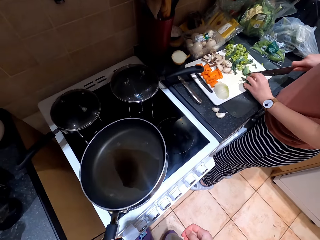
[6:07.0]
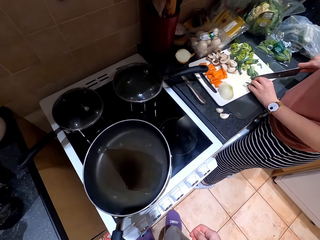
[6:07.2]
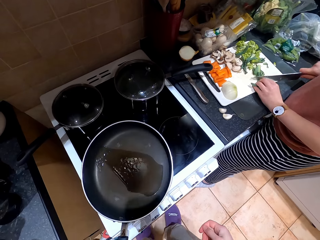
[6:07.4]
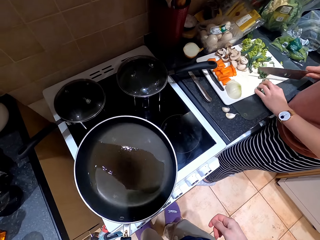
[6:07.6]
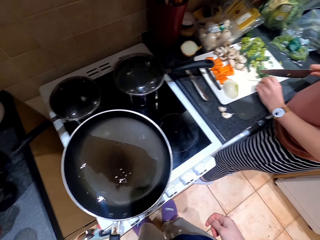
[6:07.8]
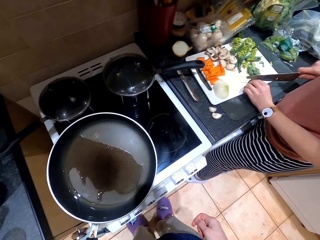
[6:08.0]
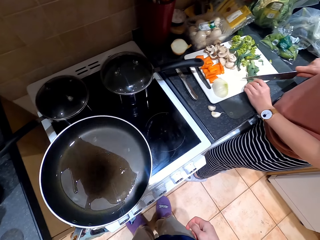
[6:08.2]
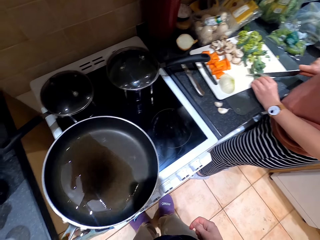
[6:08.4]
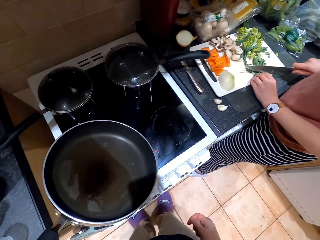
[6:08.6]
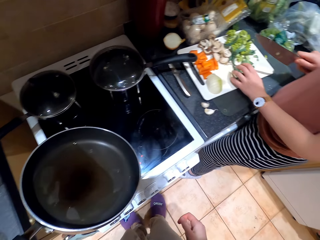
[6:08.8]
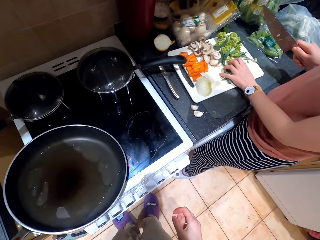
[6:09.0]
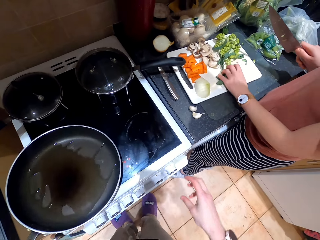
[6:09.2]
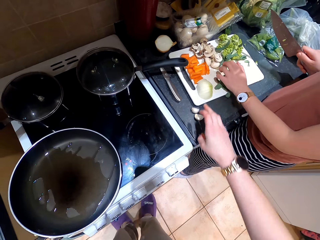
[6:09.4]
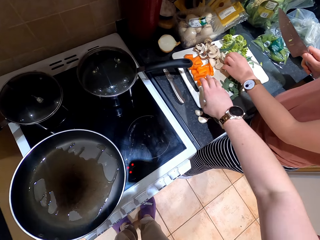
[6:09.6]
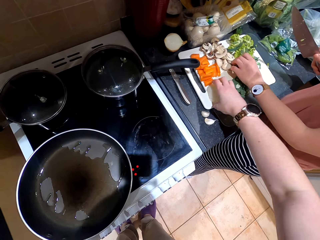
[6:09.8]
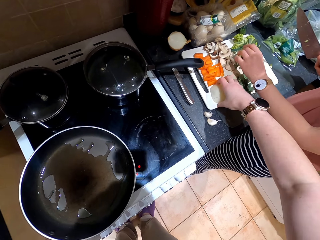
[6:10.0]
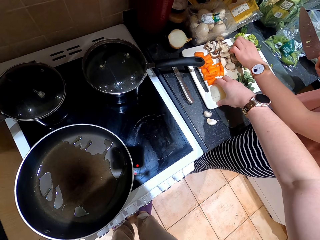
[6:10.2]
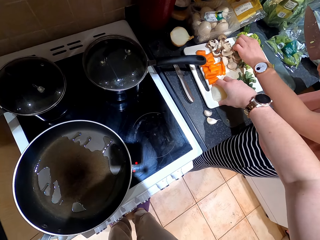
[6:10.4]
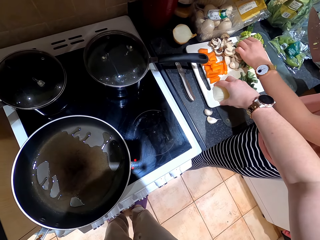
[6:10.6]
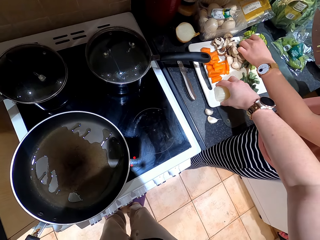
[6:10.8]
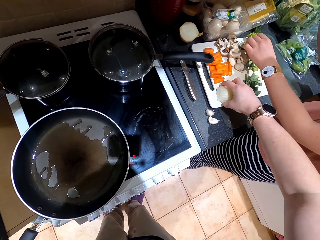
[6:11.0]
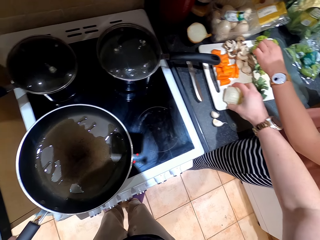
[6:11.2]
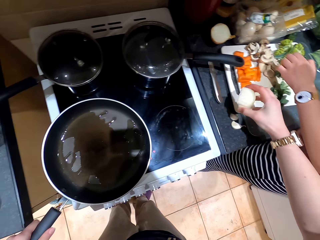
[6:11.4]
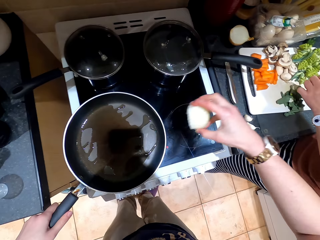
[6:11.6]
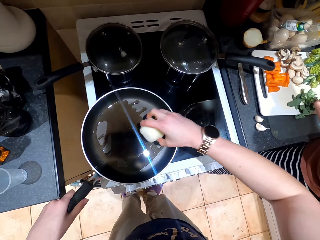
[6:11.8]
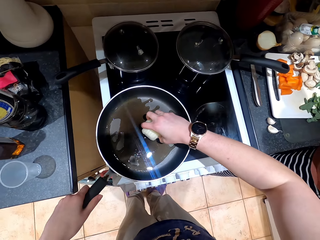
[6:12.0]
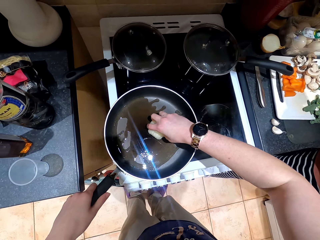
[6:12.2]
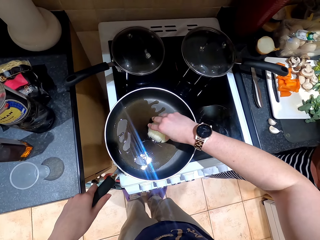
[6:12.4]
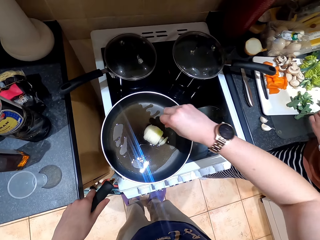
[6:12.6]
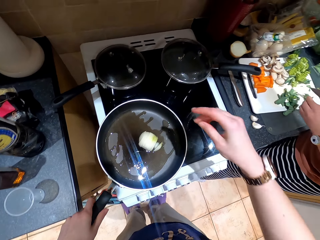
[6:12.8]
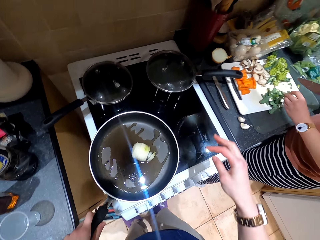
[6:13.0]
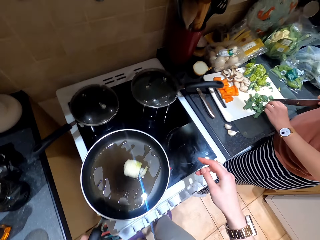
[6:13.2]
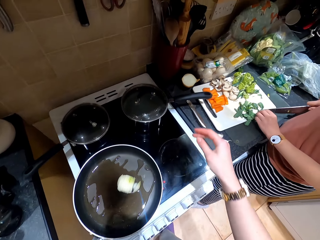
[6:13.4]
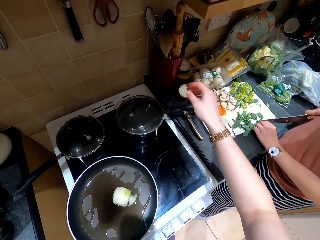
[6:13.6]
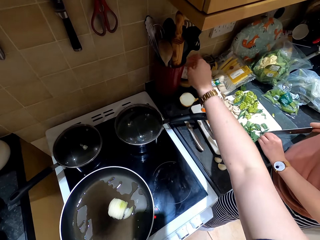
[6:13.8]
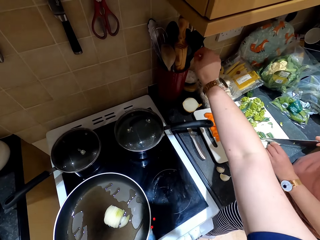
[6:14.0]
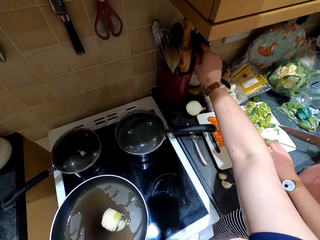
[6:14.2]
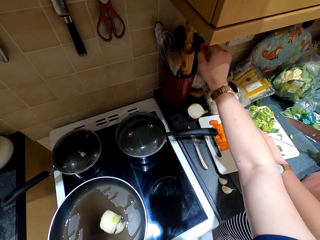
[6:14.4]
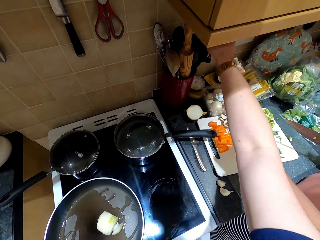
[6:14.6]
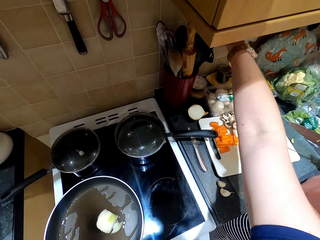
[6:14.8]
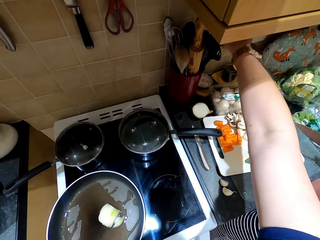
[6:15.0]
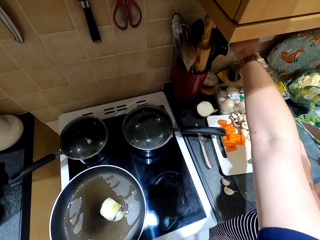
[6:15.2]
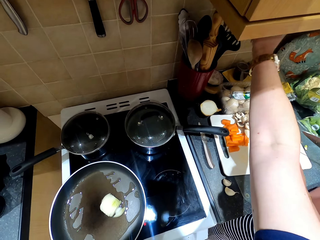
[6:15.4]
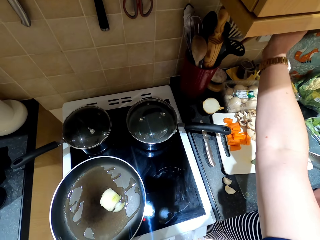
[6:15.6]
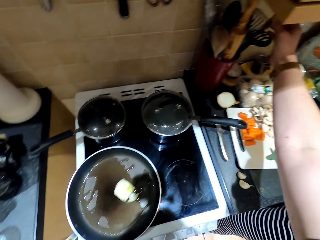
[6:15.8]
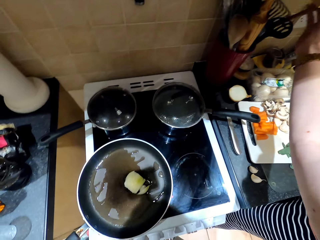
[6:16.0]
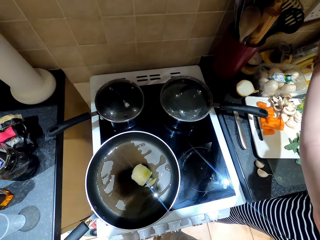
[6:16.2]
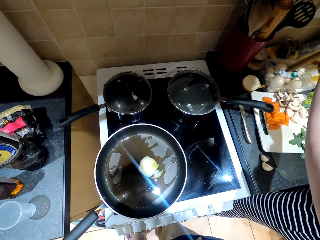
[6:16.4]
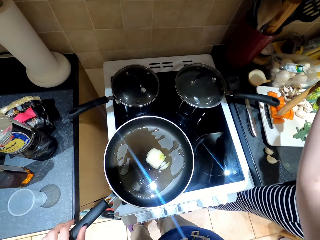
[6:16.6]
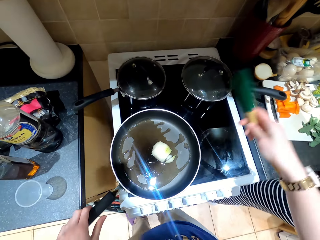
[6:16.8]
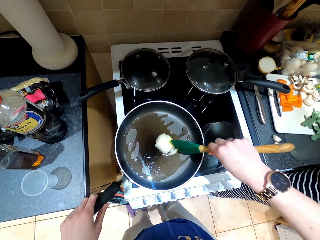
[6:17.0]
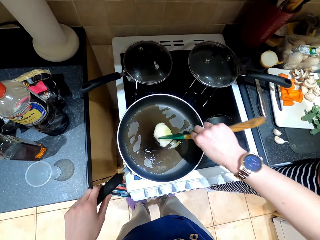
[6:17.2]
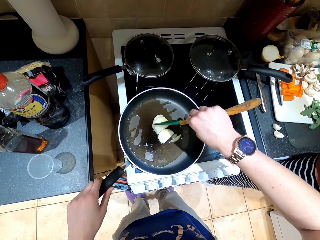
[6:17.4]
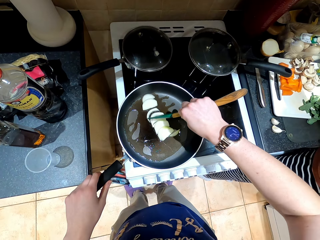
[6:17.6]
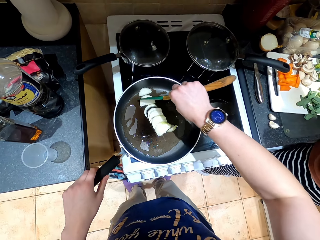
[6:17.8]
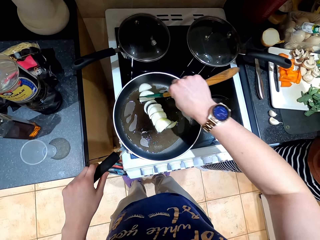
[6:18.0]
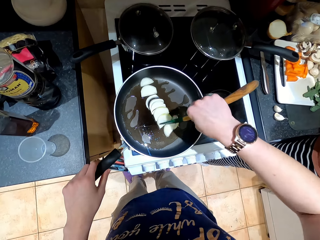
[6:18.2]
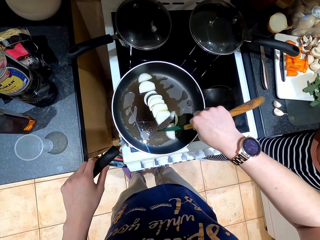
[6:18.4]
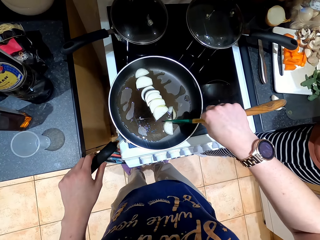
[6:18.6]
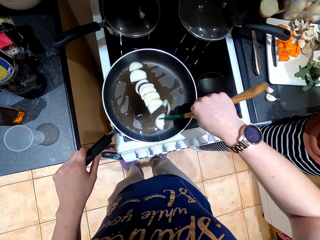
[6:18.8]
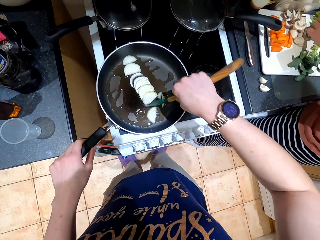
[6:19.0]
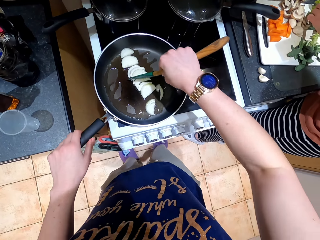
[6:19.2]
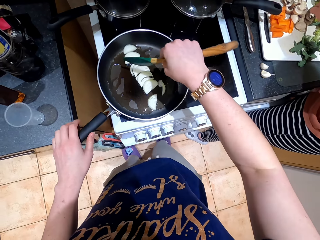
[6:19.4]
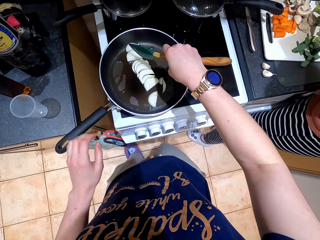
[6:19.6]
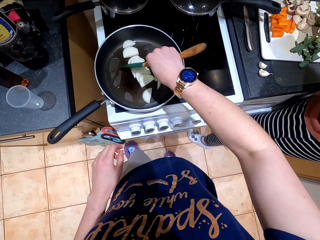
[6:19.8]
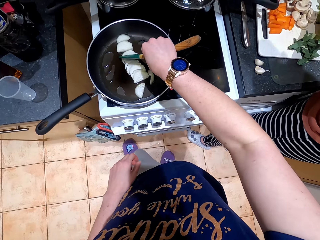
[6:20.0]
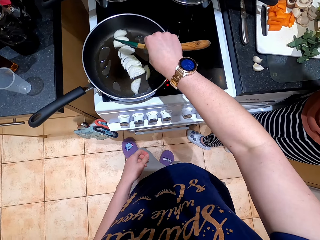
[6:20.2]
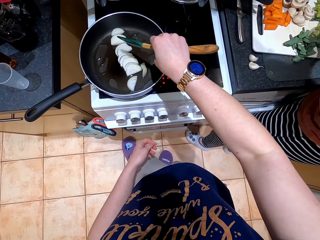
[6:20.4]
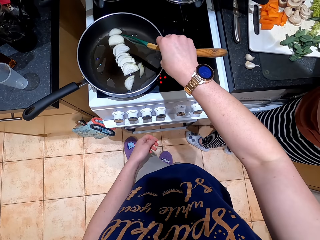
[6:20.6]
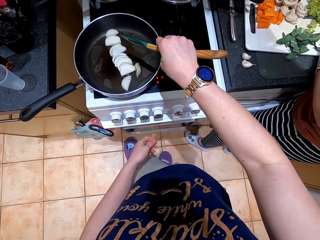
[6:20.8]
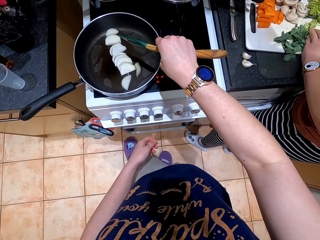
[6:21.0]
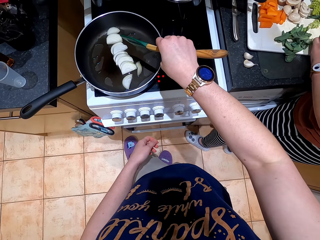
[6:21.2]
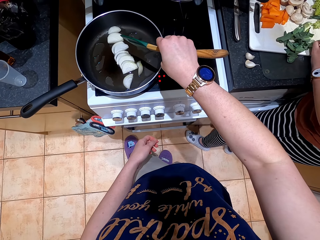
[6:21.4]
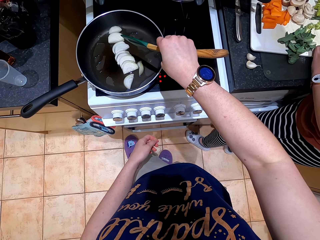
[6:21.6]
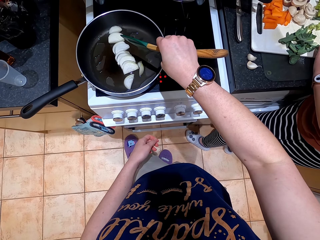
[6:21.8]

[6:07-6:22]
The camera wearer spreads cooking oil on the pan. They pick onions from the chopping board. They put the onions on the pan. They pick a cooking spoon from the stand. They stir the onions in the pan. They separate the onions on the pan.

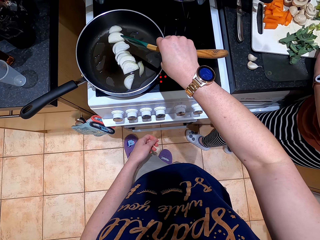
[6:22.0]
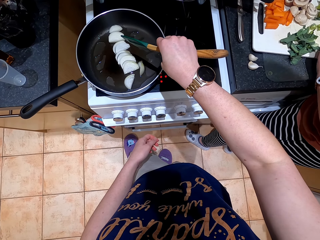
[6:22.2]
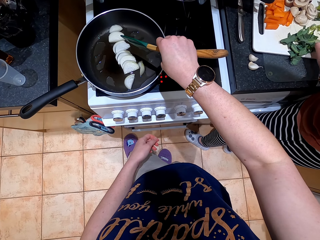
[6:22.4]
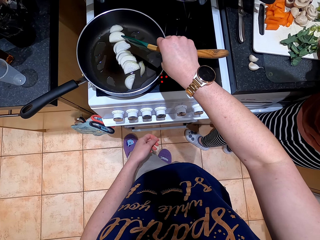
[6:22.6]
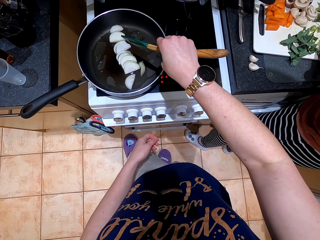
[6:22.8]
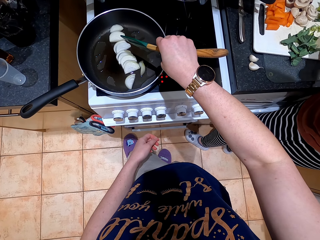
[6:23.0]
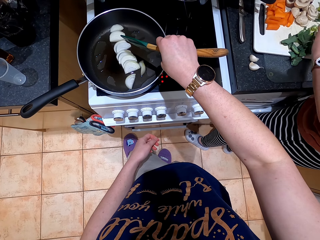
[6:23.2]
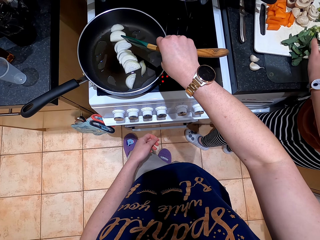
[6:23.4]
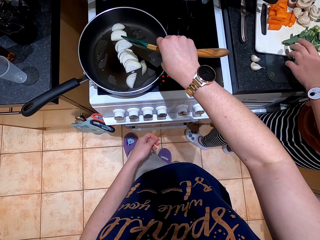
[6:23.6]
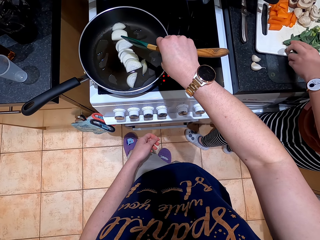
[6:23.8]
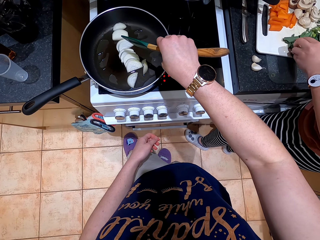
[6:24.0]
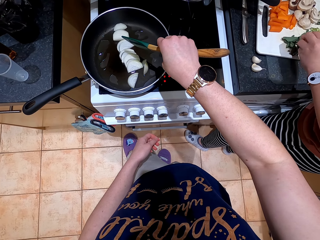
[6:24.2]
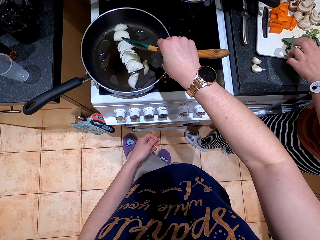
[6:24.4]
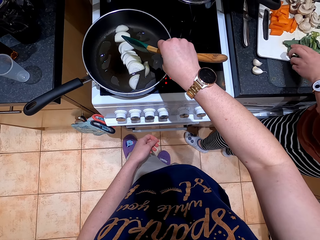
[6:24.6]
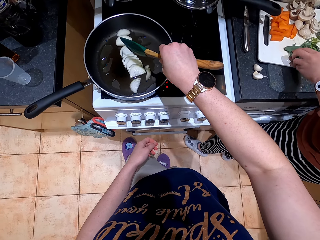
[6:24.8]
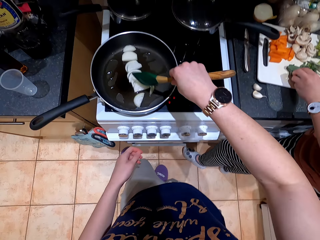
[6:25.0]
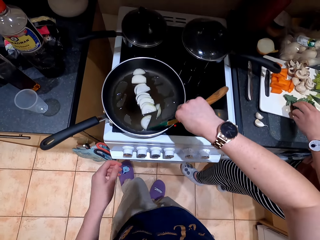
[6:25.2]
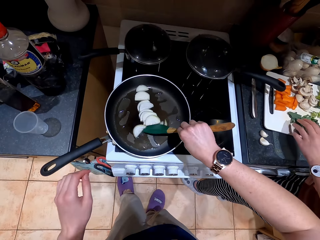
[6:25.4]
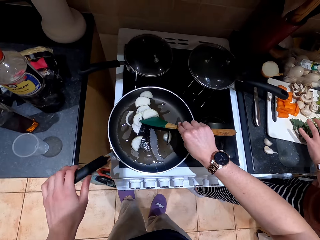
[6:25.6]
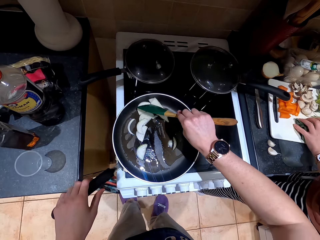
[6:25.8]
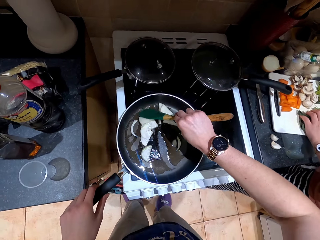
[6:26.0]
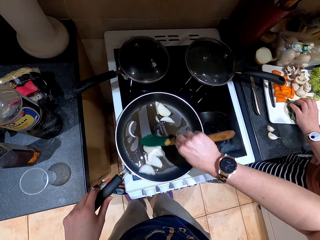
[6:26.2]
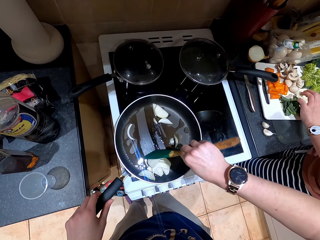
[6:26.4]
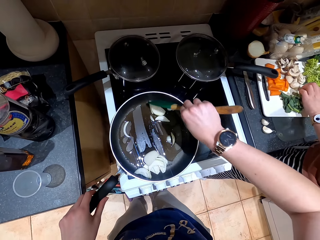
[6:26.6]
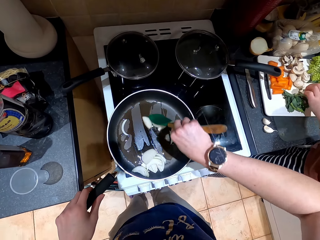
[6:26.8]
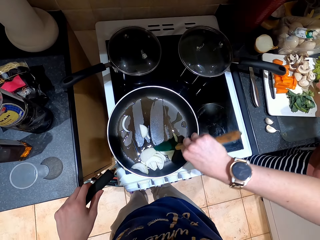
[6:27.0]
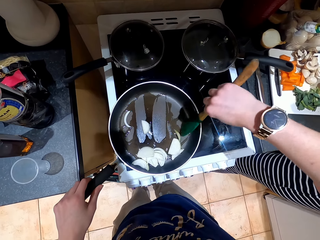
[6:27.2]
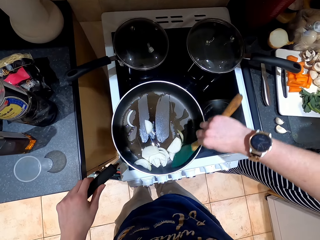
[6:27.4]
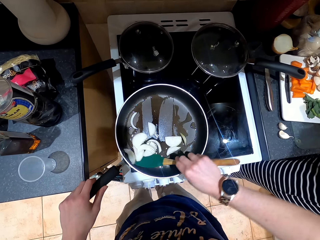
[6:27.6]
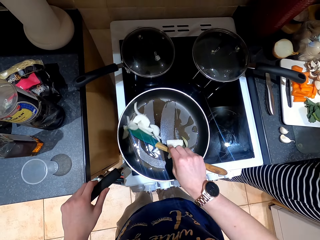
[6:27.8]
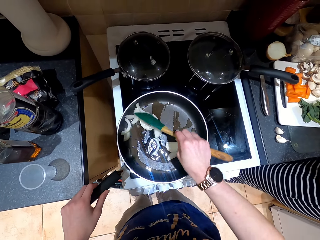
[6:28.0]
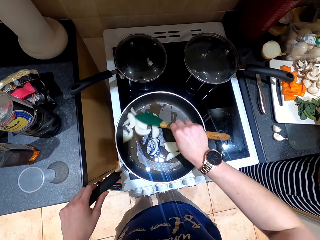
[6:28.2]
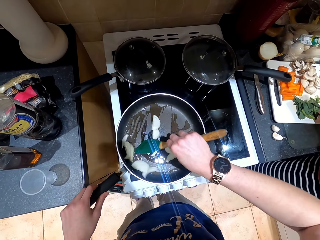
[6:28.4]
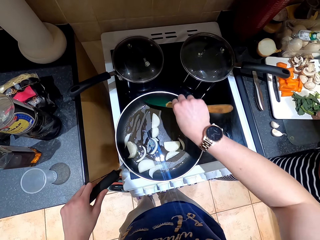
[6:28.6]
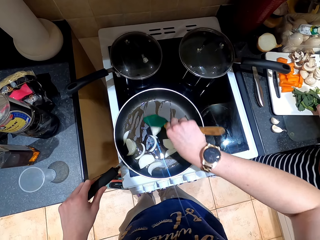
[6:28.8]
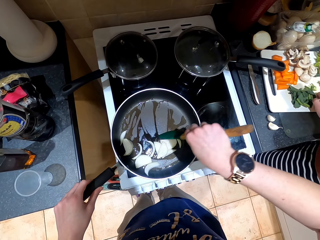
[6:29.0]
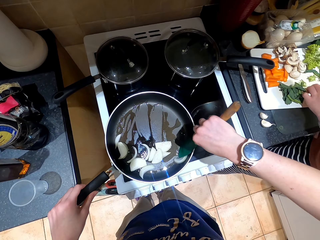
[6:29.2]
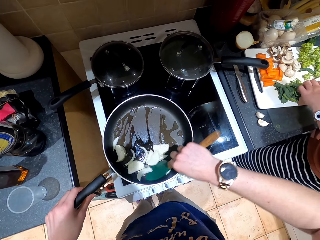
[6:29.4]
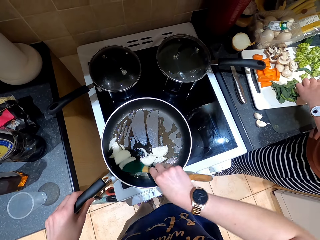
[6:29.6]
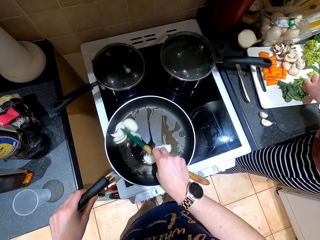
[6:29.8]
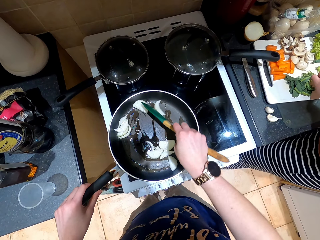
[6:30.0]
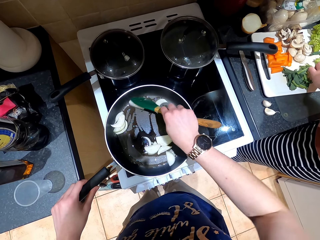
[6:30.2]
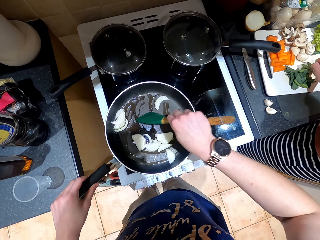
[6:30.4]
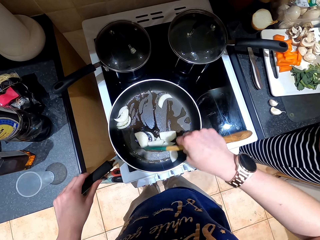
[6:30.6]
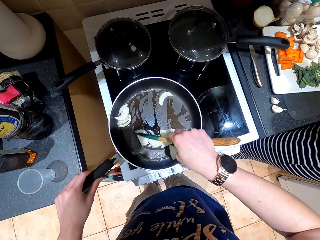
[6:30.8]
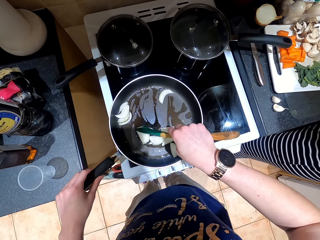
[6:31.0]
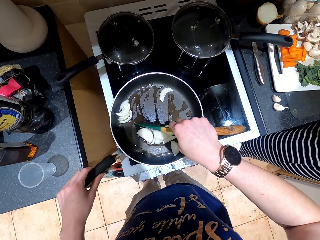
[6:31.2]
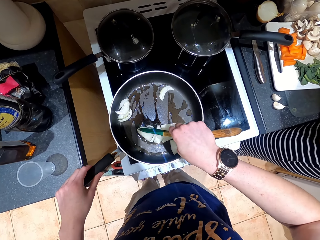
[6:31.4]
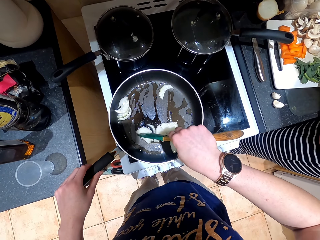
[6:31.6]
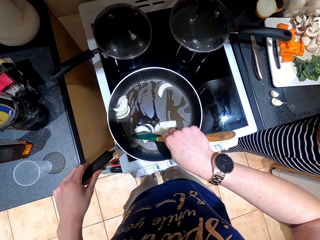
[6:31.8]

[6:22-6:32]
The camera wearer fries onions on the pan.
